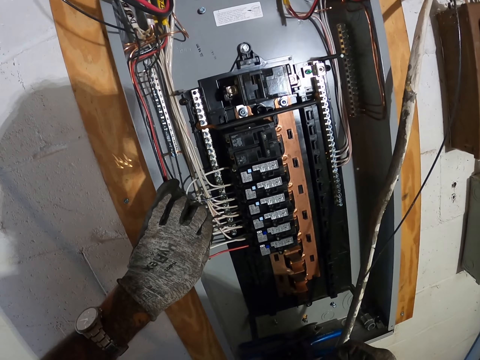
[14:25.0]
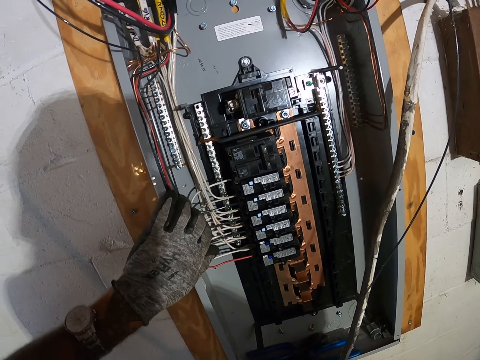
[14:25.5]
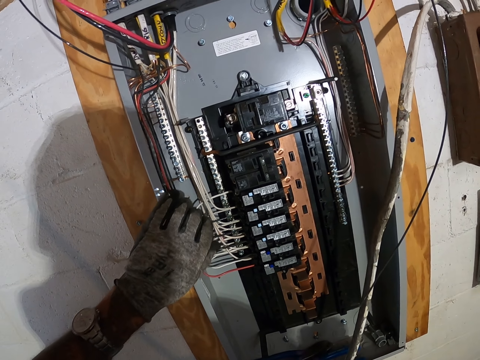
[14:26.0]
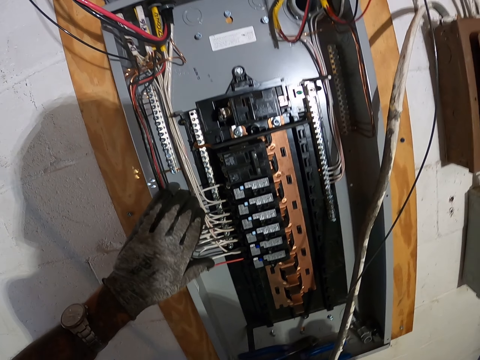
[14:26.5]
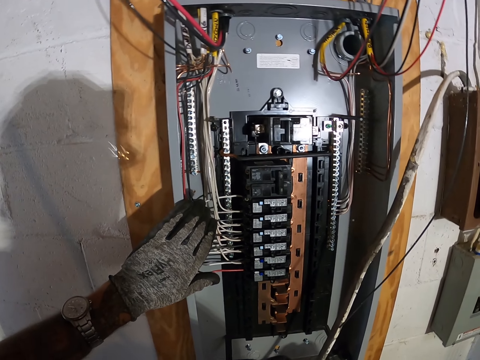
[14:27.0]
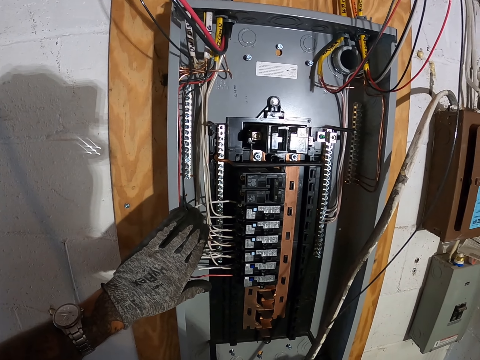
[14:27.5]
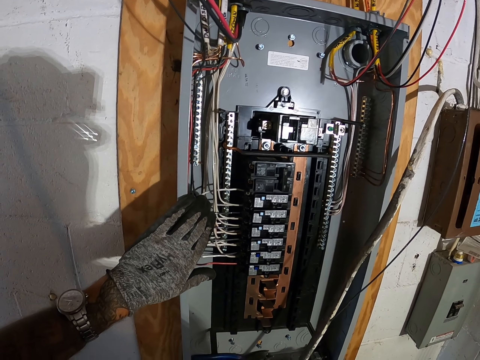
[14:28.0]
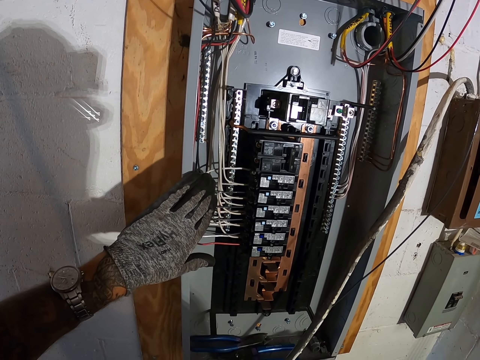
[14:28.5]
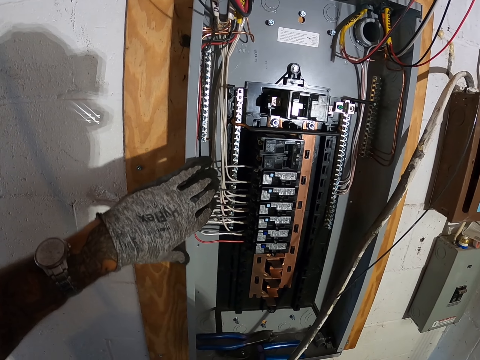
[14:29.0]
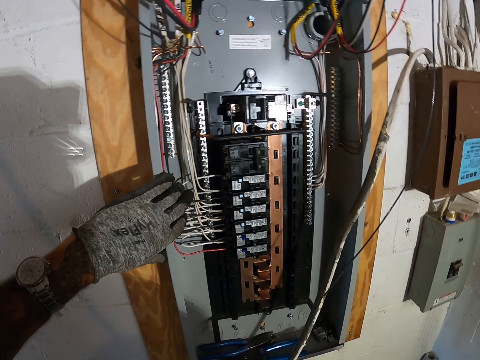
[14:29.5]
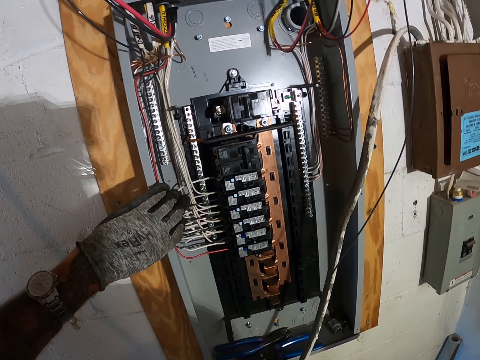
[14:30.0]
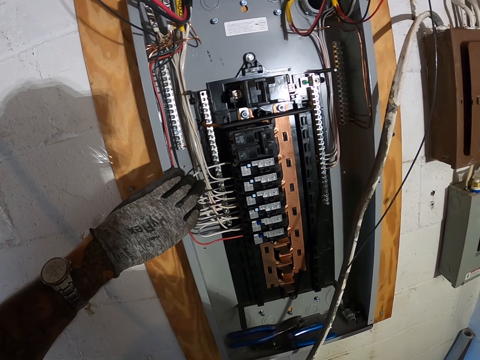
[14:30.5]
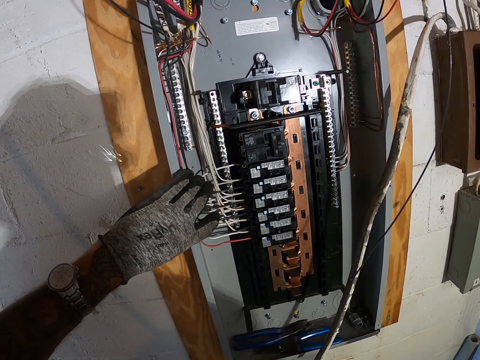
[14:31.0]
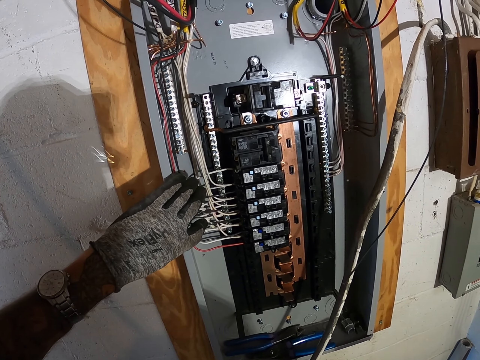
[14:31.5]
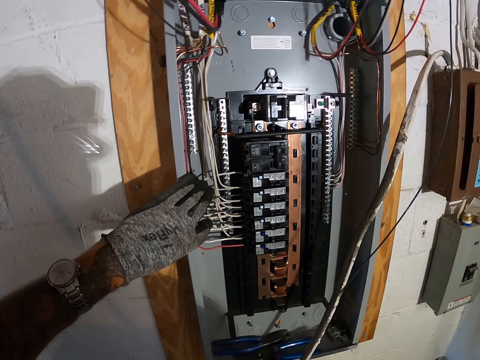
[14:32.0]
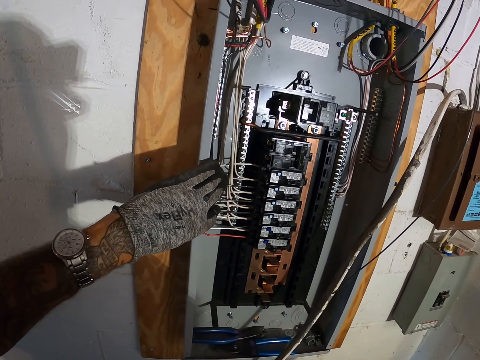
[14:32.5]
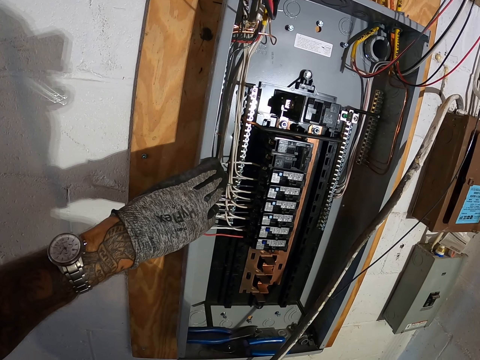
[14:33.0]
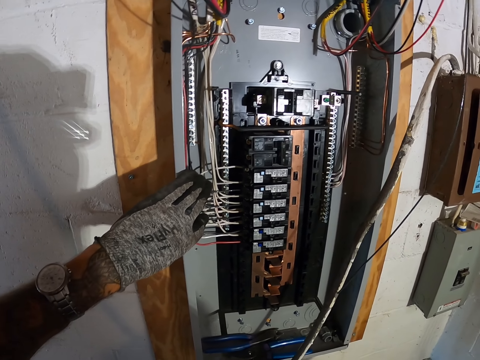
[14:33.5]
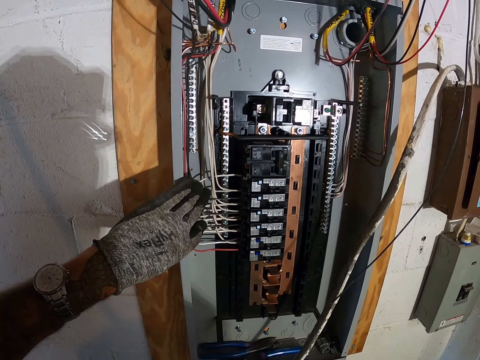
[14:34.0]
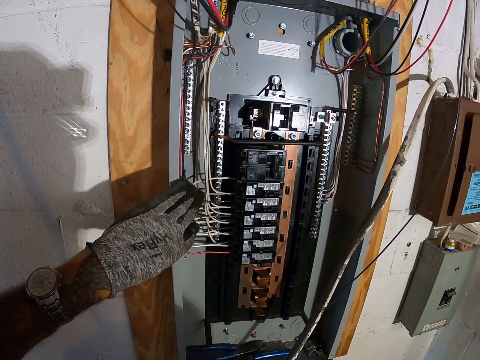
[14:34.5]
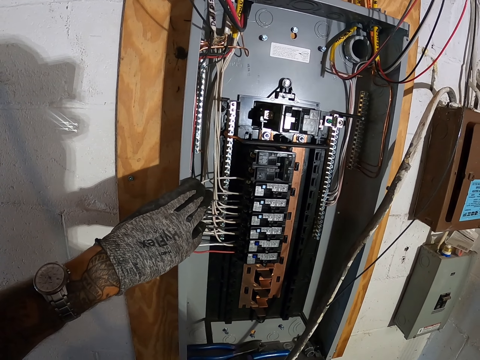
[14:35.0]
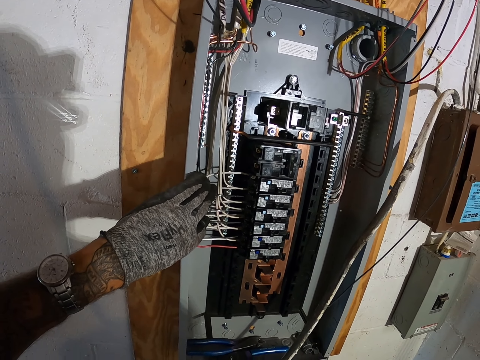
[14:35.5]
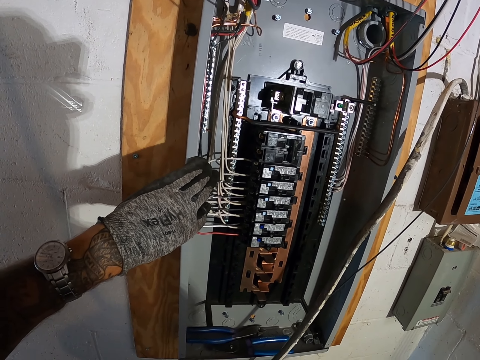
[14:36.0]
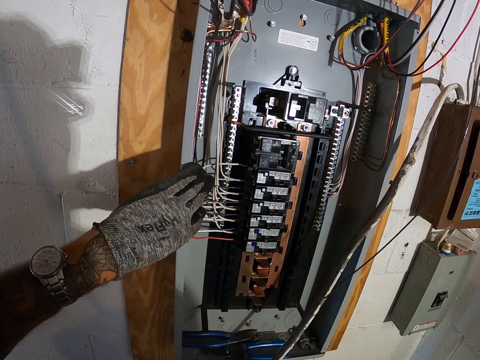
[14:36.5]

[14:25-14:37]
The camera wearer holds the wires in the power box with his hand. He touches the wires.

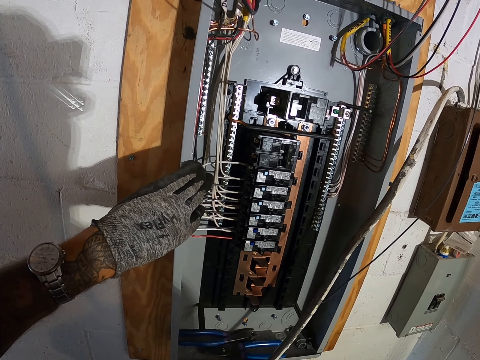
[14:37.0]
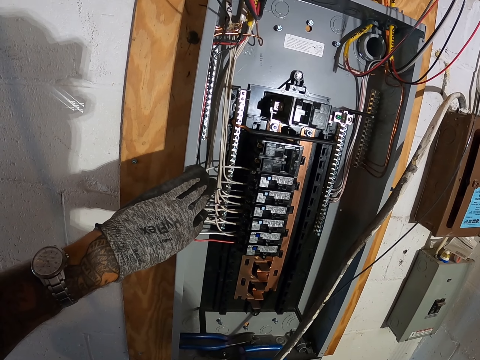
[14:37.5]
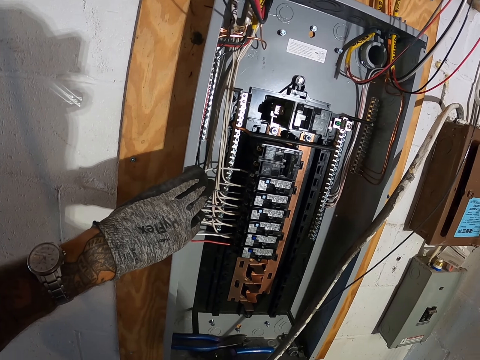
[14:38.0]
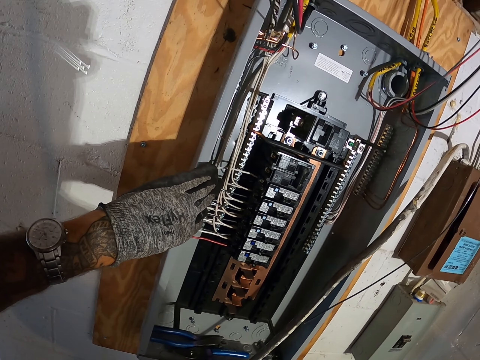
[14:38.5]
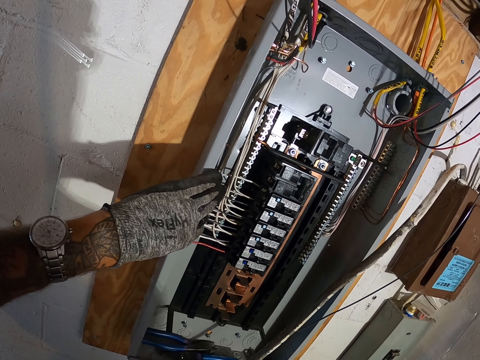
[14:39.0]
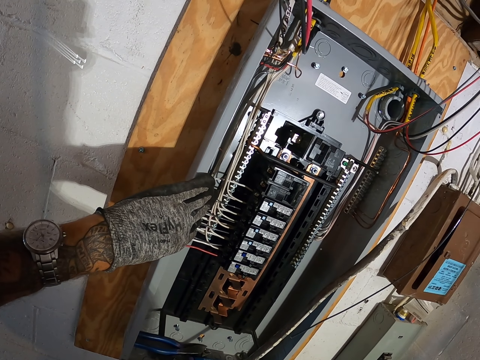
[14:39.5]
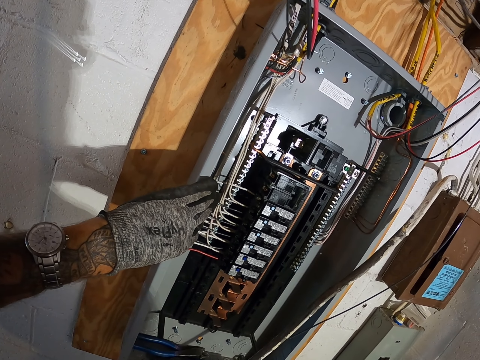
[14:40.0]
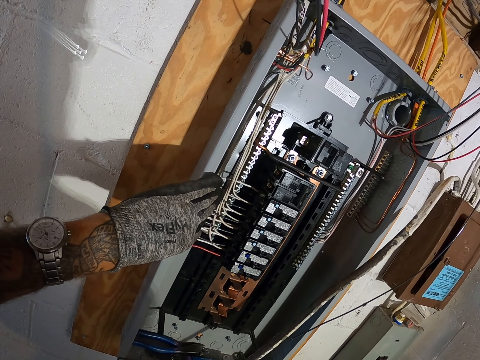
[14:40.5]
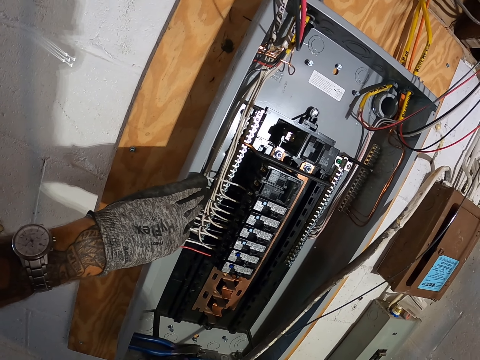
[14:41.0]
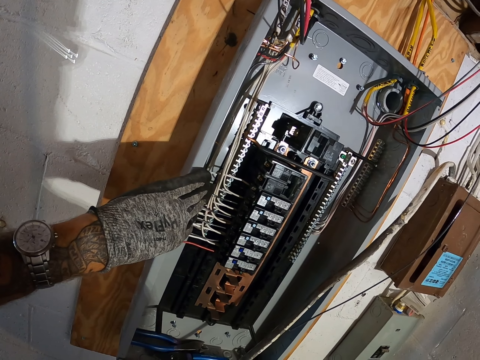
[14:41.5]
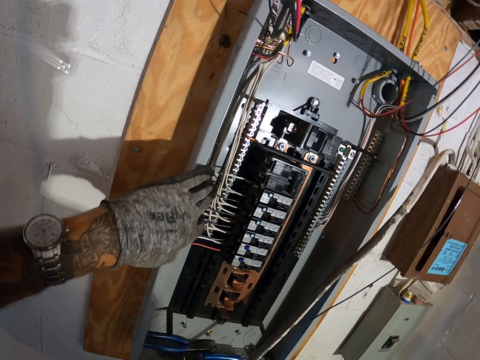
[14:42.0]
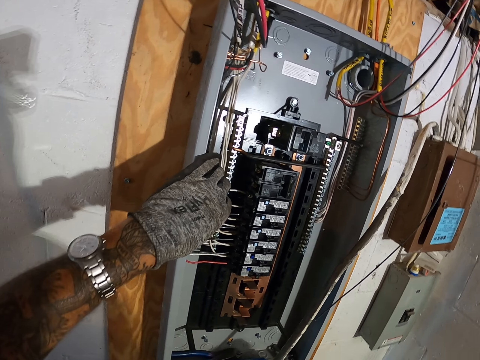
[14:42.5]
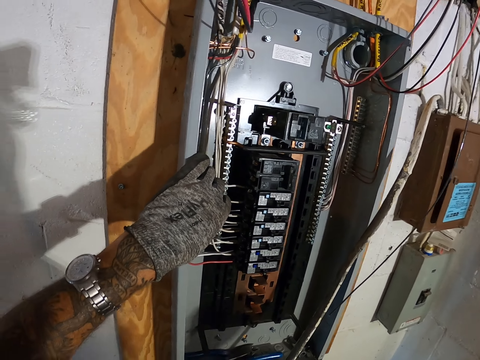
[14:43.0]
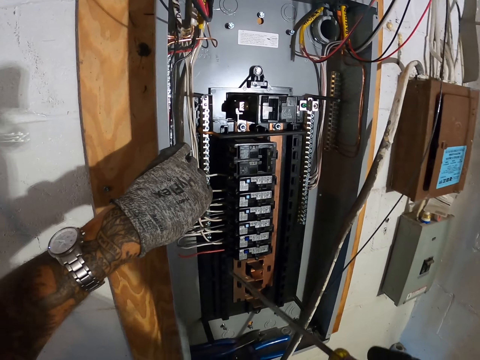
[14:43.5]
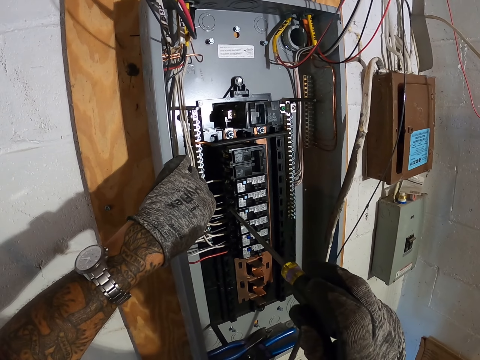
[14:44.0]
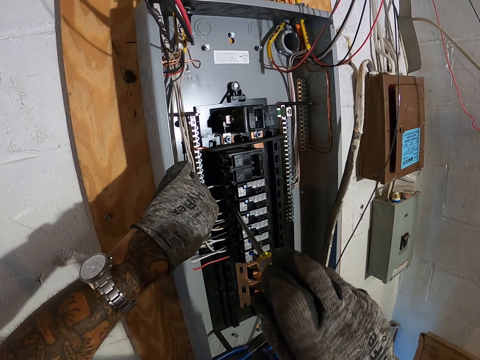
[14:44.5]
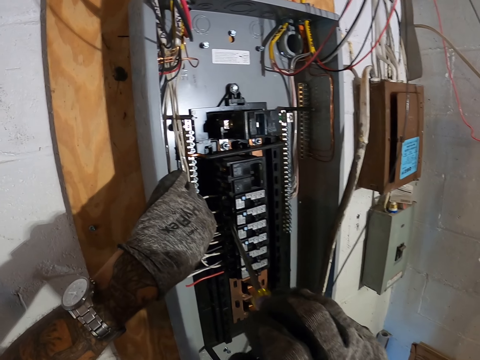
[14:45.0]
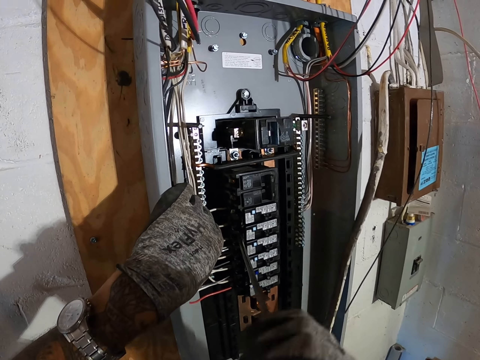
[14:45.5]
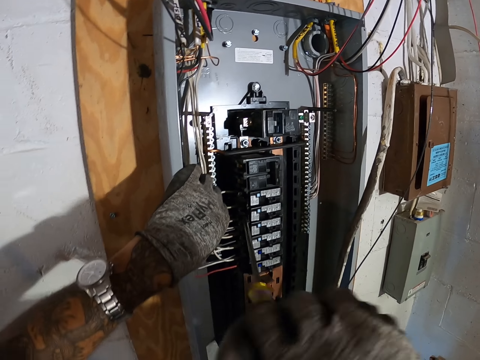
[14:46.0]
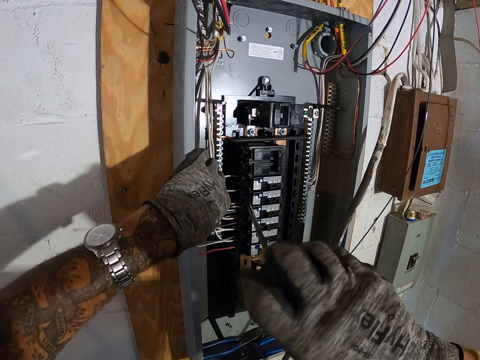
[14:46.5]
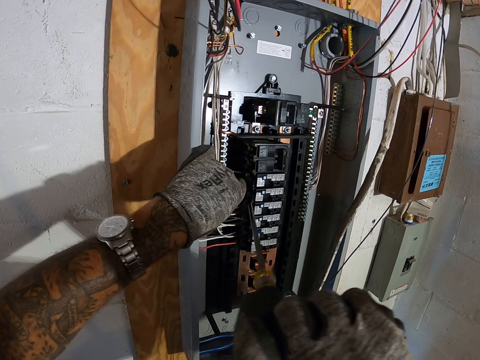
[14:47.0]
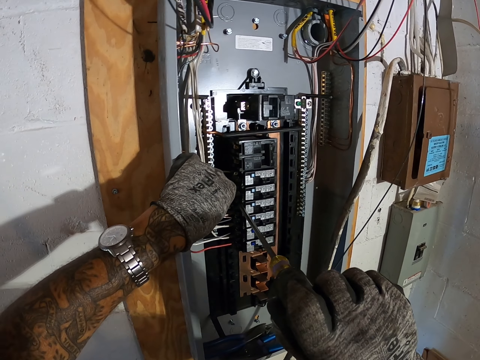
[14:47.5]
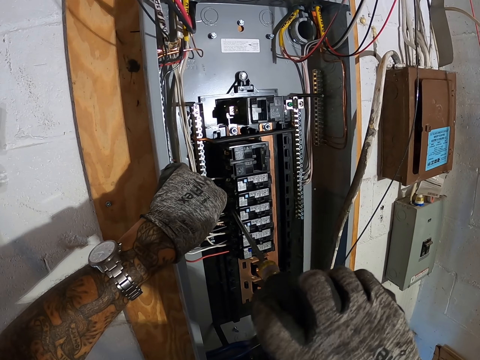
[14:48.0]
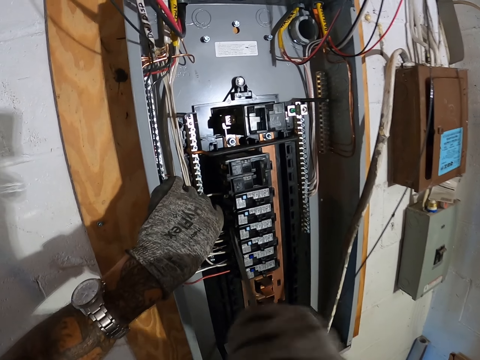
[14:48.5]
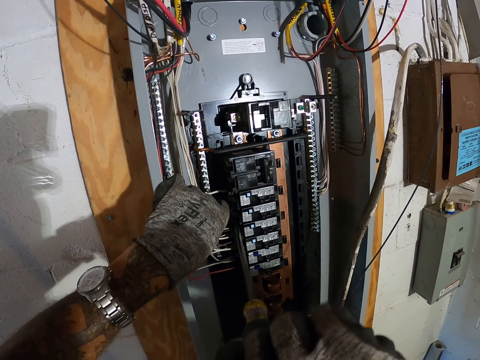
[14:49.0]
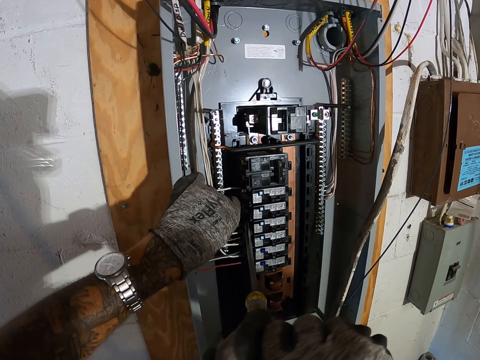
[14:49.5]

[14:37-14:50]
The camera wearer screws in a wire in the power box using a screwdriver.

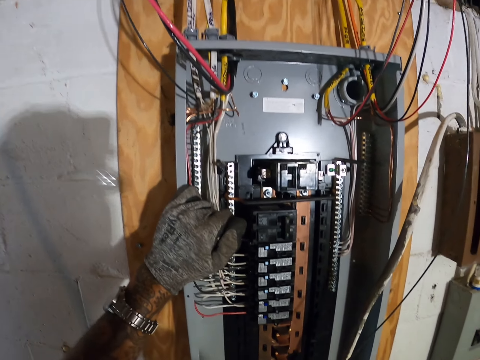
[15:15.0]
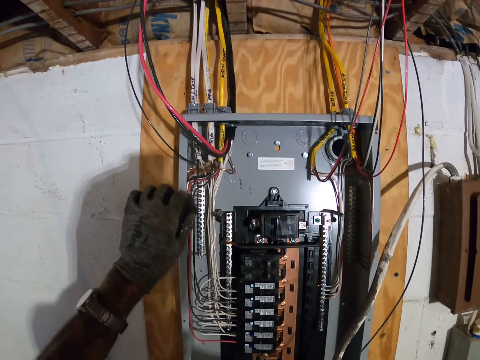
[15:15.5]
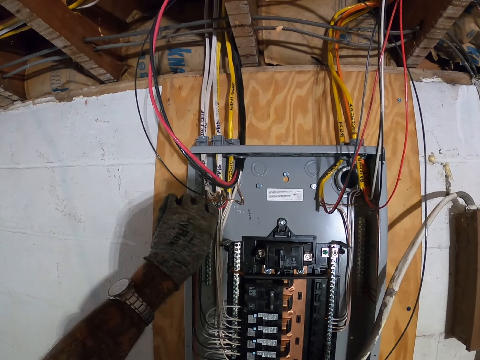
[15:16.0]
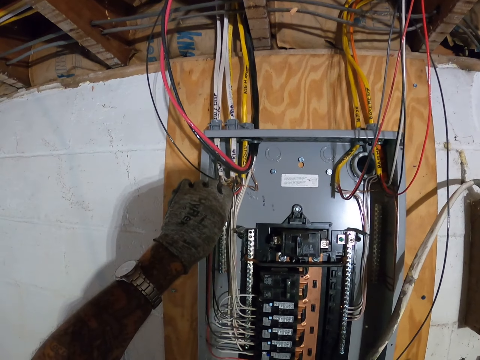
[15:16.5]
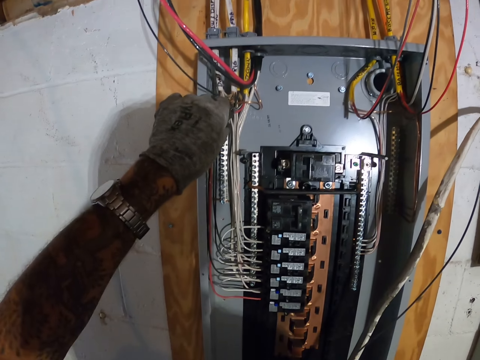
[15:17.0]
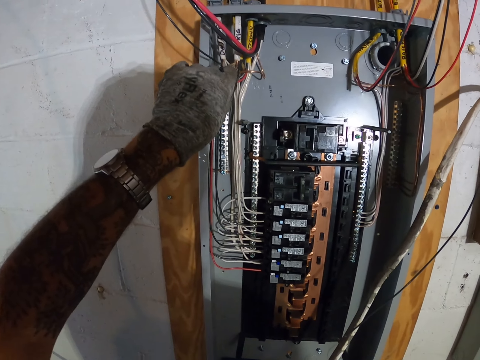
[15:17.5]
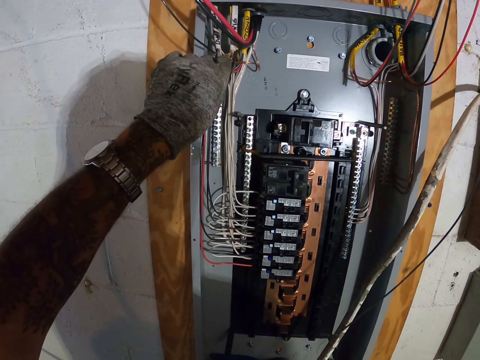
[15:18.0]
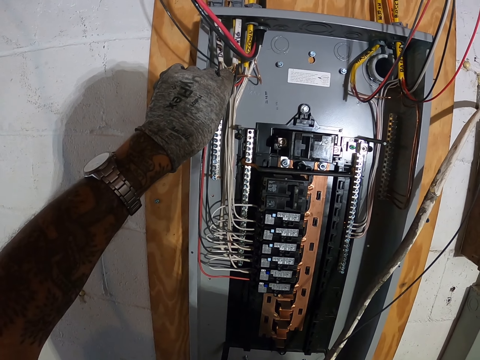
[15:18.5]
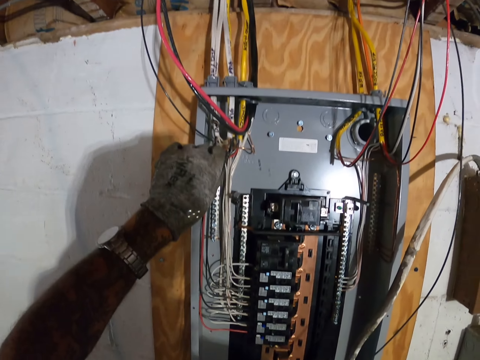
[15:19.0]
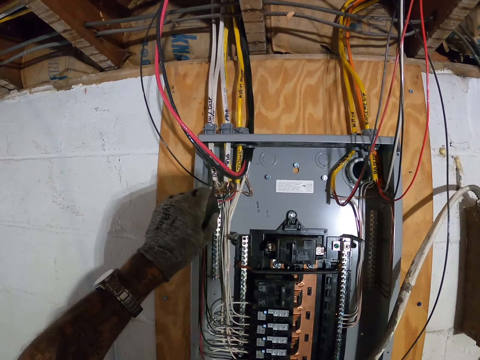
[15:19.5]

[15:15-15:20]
The camera wearer holds the wires in the power box with his hand. He touches the wires.
